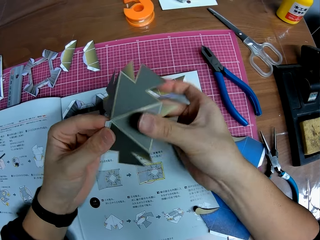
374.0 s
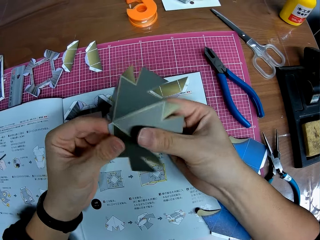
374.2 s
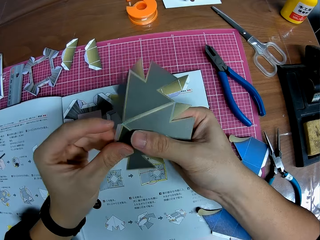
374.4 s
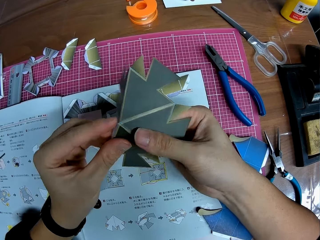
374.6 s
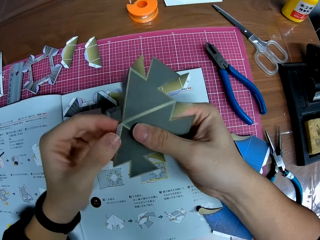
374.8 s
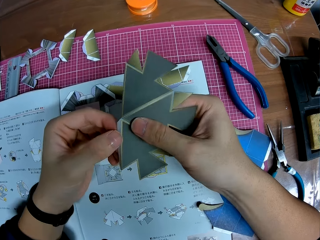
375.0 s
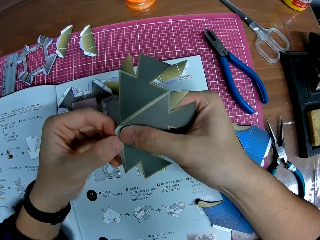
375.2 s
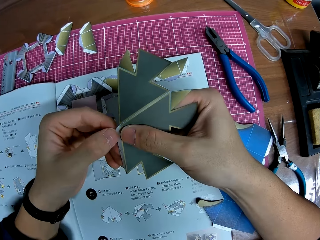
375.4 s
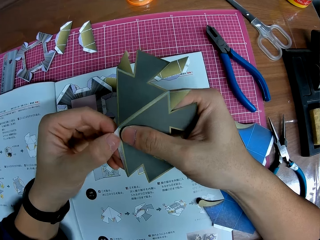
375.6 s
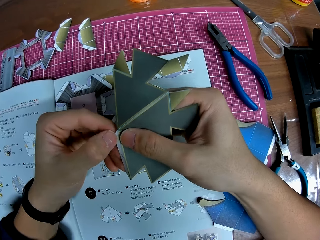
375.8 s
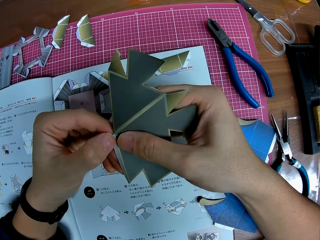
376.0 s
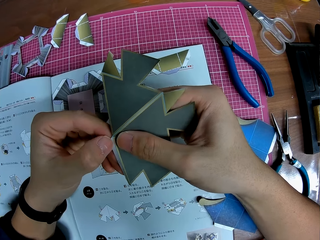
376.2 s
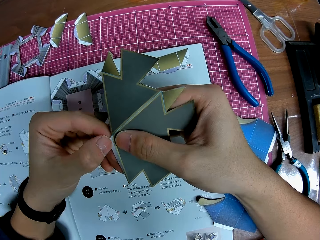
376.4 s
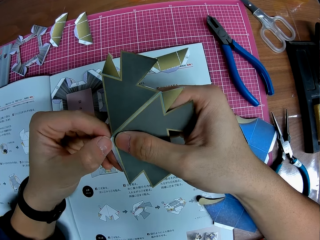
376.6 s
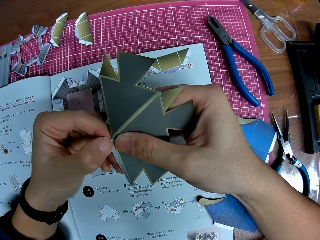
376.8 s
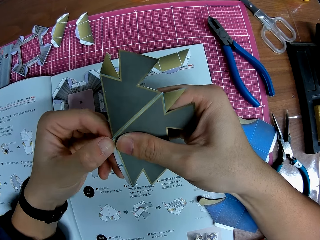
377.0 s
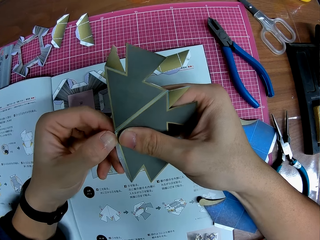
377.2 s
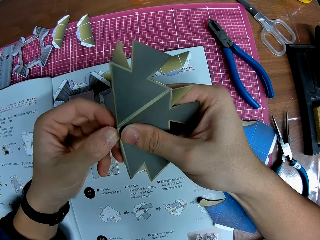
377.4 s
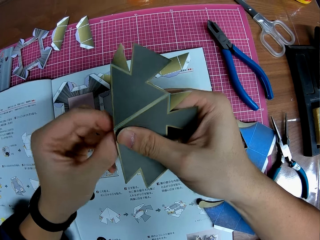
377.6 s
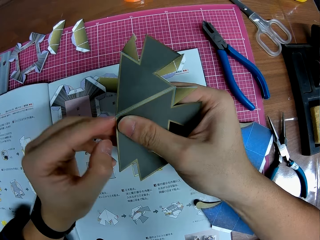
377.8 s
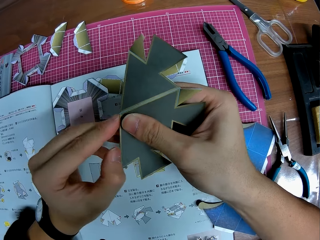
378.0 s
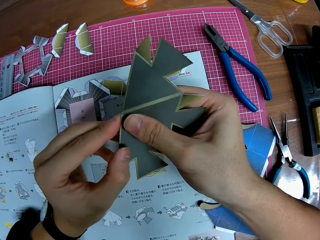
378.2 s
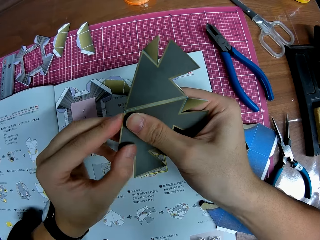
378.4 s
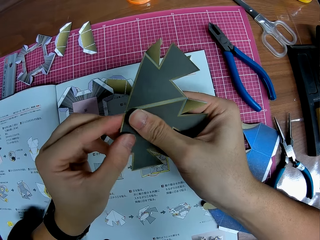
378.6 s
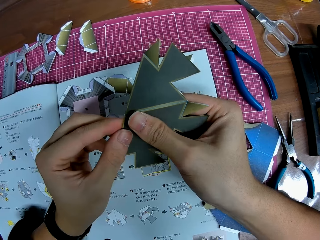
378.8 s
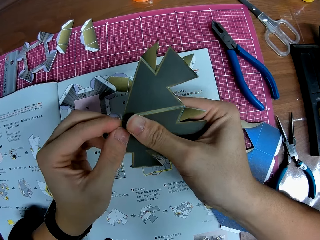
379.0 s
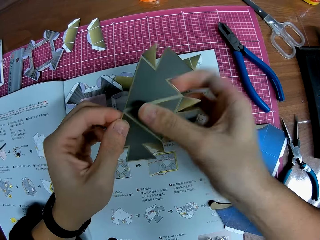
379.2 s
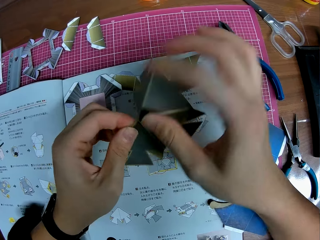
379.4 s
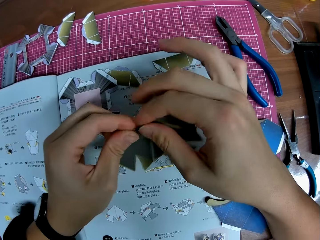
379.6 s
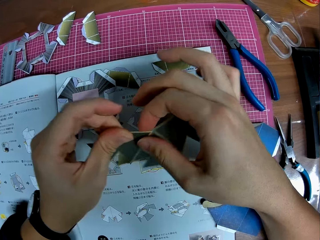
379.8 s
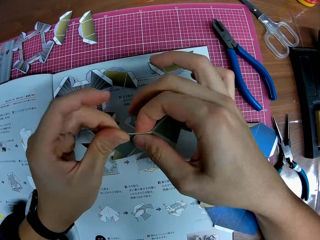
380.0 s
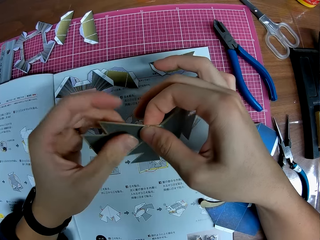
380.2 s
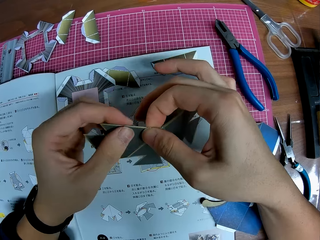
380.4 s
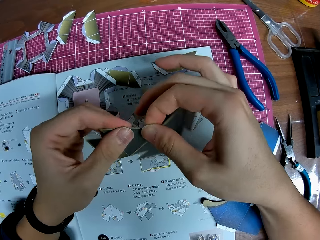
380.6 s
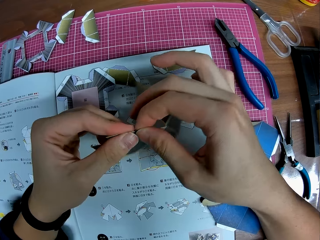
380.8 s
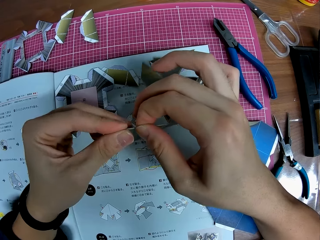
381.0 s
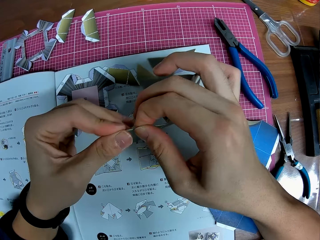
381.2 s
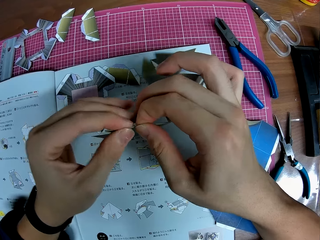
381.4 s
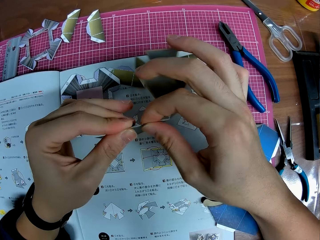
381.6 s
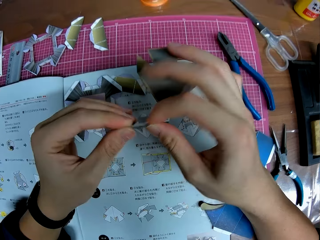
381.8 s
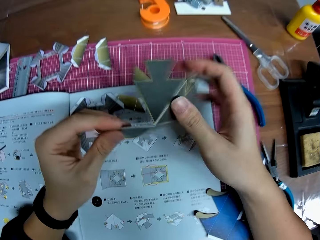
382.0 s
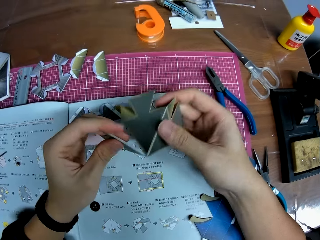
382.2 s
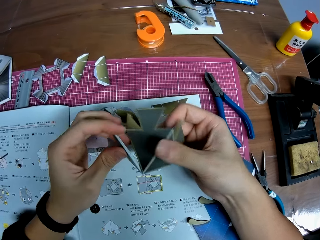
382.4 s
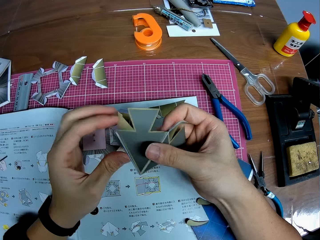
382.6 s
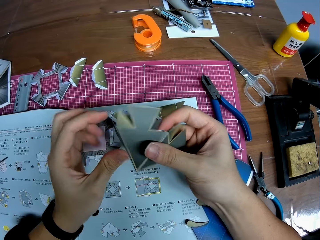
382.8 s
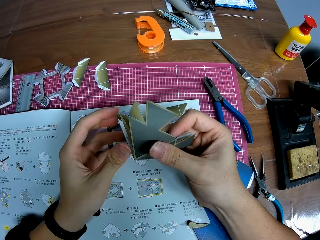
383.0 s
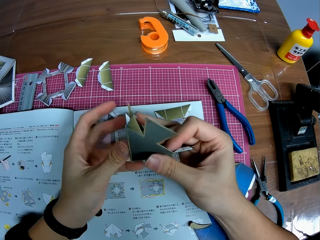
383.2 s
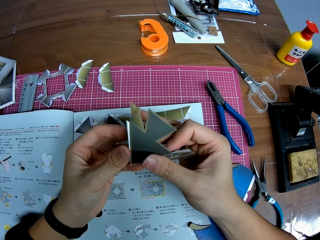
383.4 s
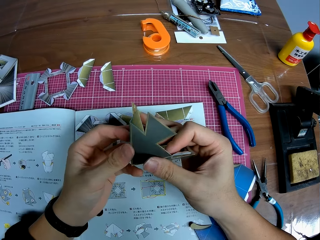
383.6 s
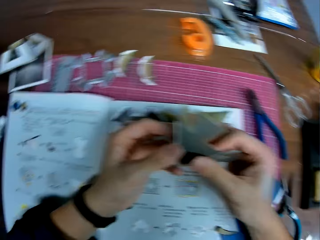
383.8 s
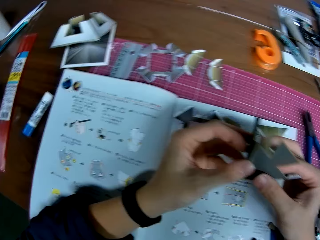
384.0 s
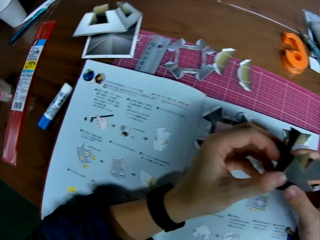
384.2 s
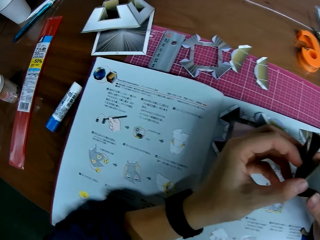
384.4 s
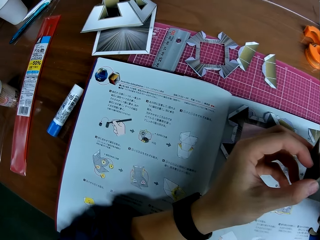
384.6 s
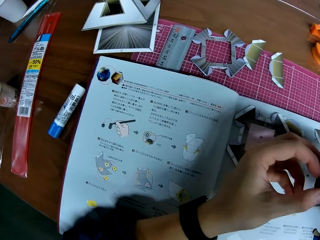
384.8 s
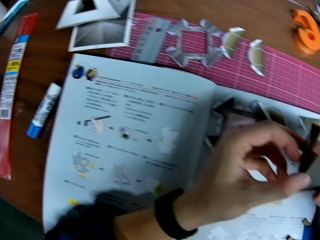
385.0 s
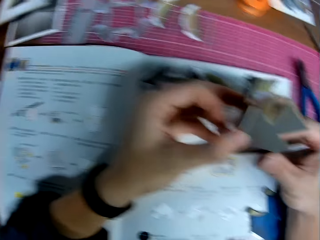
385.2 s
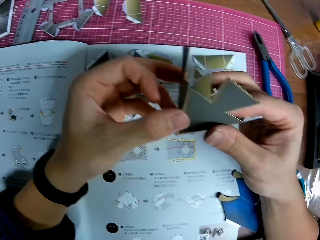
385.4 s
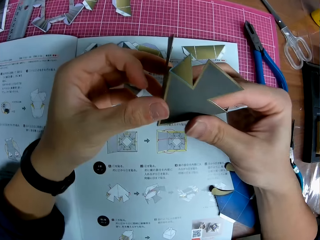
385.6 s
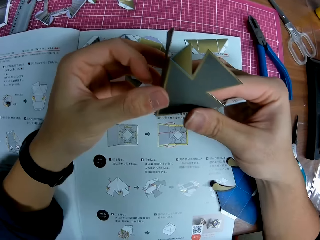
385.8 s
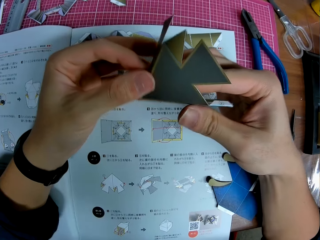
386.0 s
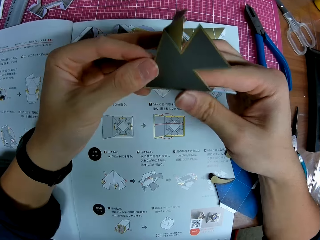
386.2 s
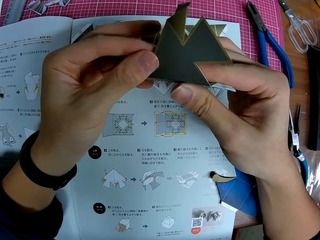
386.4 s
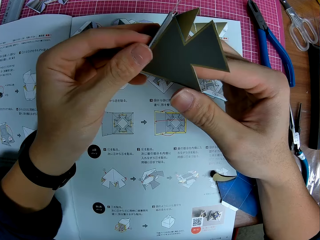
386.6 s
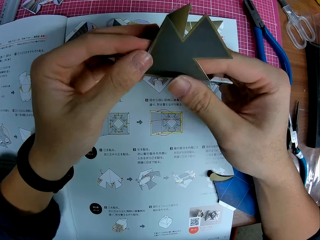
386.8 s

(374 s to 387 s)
The camera wearer folds the model paper. They fold different sides of the craft. They connect the model paper. They look at the sketch paper.

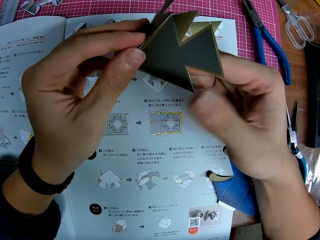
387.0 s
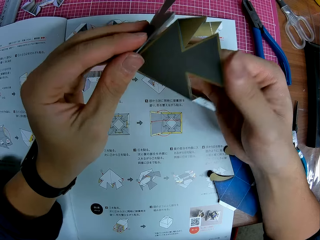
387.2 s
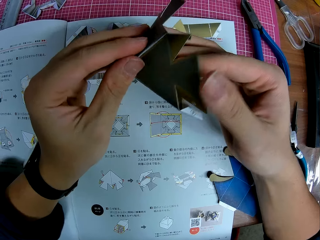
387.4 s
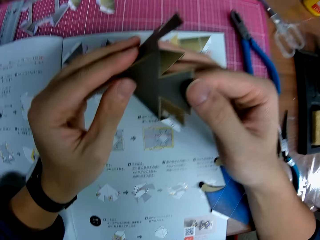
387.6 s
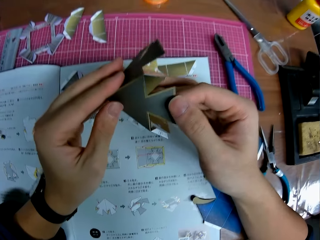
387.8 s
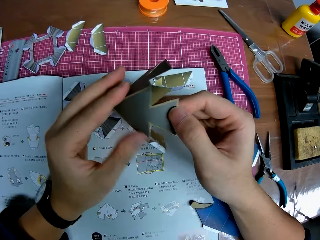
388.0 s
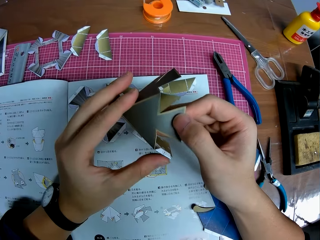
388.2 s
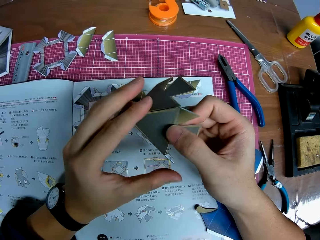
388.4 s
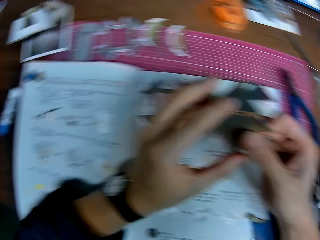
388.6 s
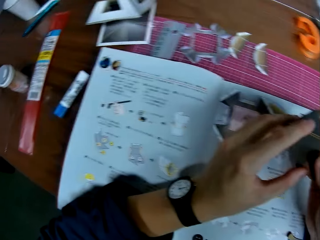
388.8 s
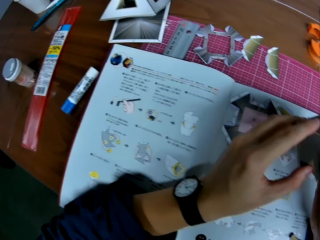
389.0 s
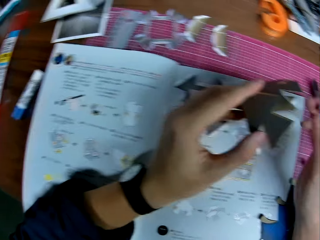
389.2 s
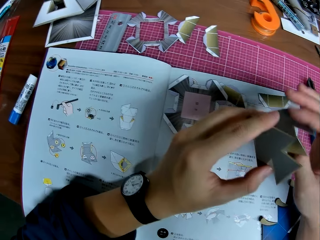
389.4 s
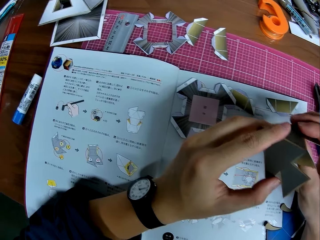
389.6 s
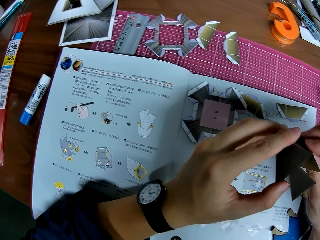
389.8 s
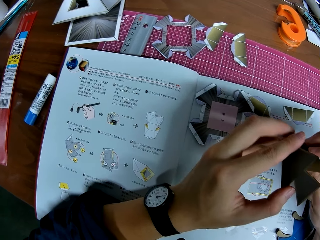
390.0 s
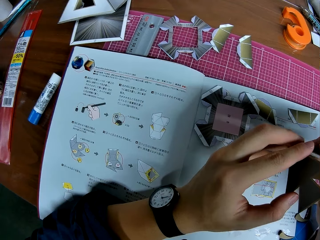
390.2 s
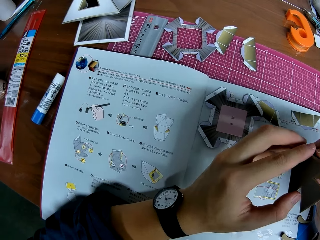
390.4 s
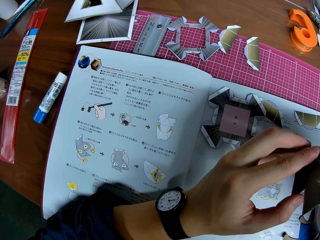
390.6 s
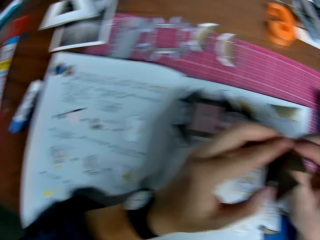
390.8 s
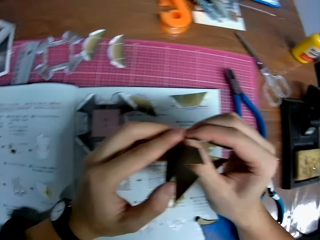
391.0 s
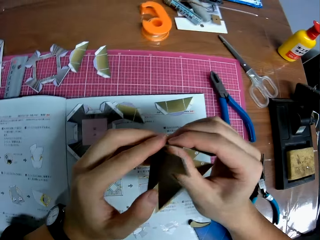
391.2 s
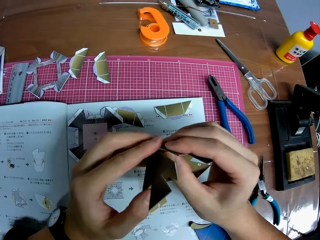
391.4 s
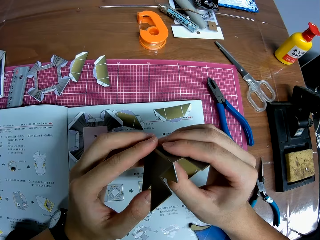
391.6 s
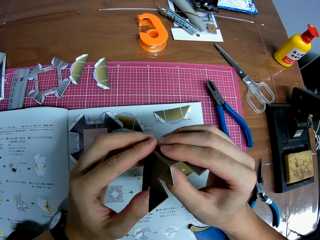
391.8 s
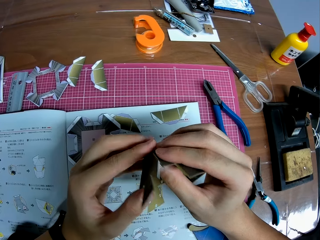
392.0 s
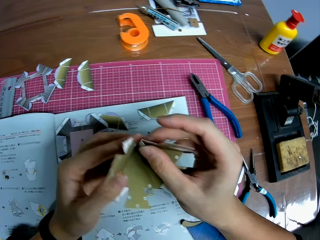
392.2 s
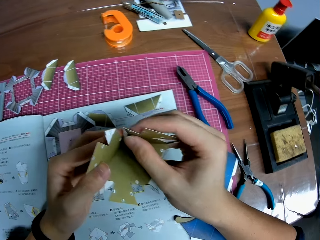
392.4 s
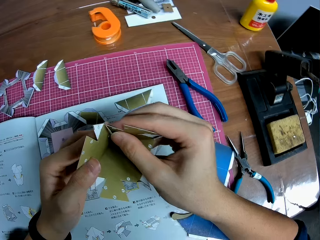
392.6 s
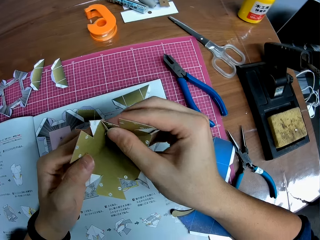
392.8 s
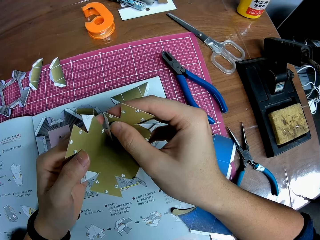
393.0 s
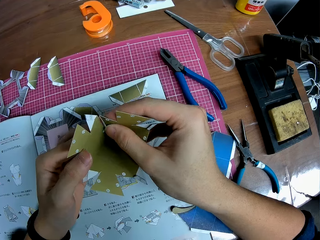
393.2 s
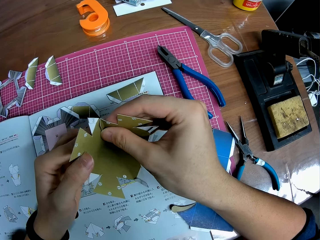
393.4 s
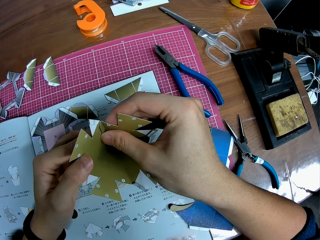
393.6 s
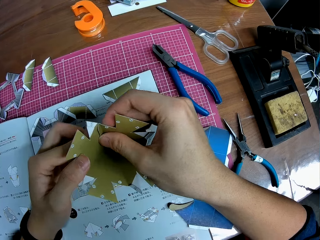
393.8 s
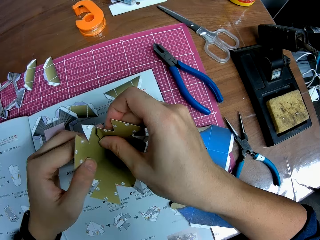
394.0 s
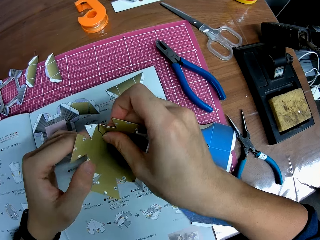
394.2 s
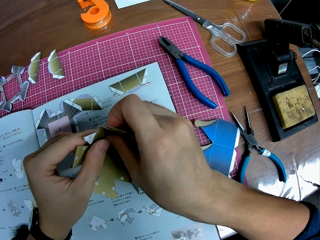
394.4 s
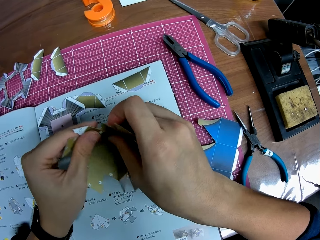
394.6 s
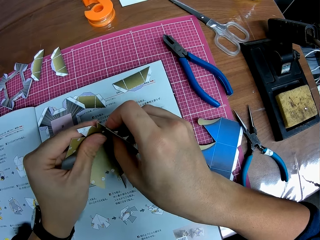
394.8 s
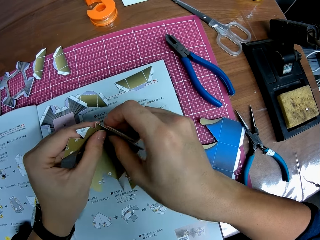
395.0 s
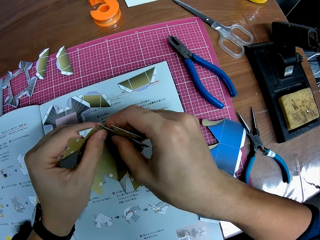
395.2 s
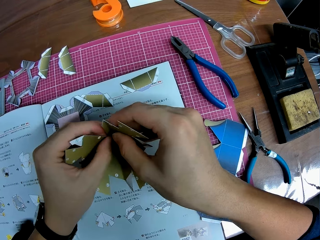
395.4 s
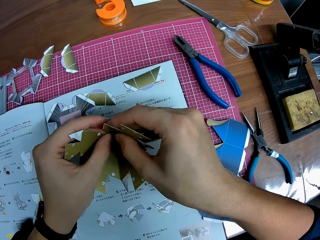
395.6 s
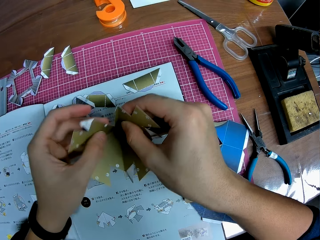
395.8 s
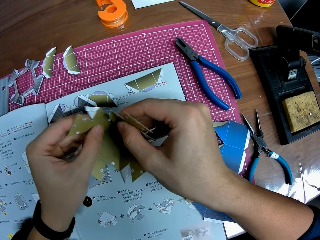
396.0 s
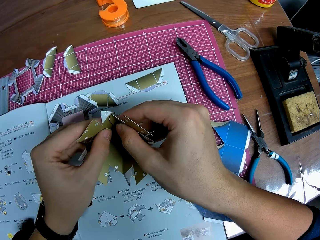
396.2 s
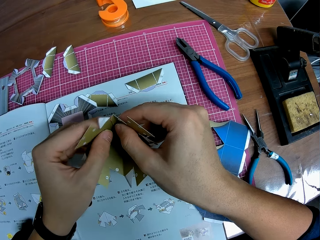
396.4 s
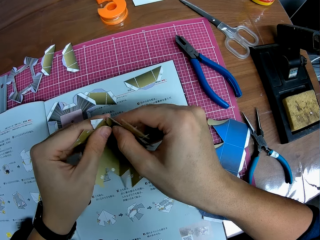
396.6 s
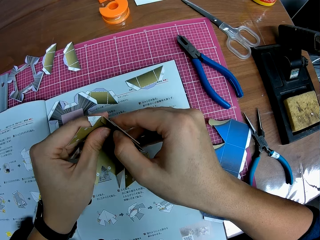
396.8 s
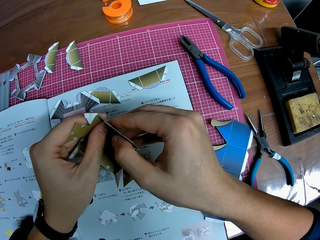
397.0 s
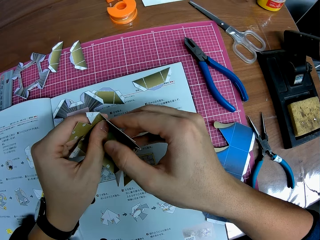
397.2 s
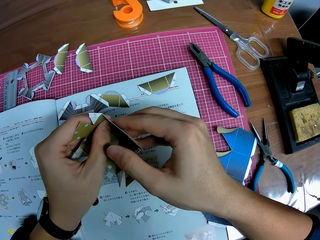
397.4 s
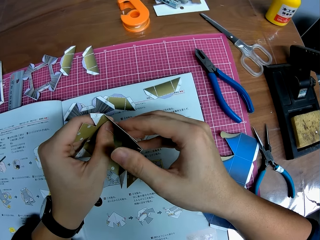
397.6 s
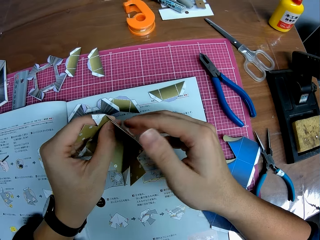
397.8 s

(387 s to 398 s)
The camera wearer connects the model paper. They look at the sketch paper. They connect the model paper.
